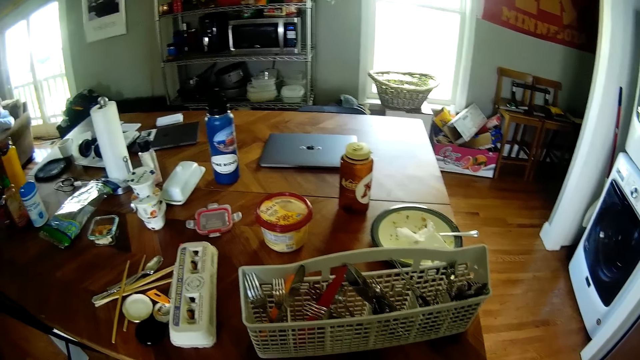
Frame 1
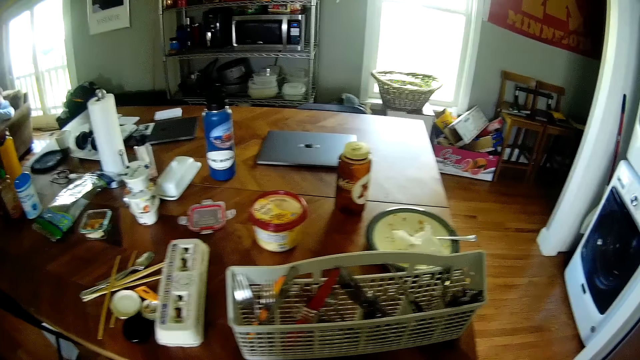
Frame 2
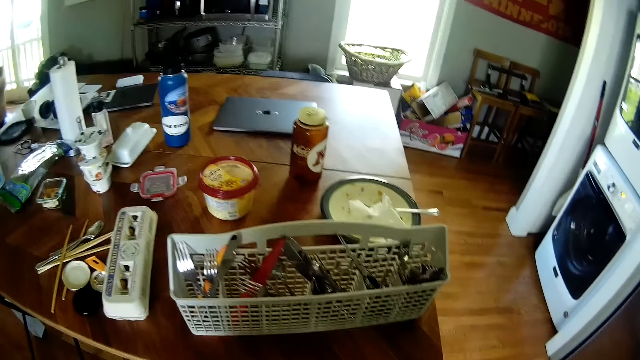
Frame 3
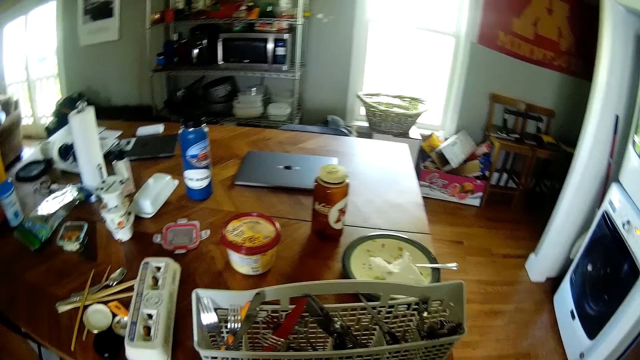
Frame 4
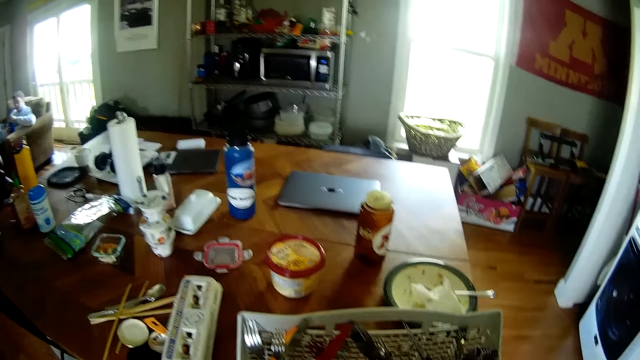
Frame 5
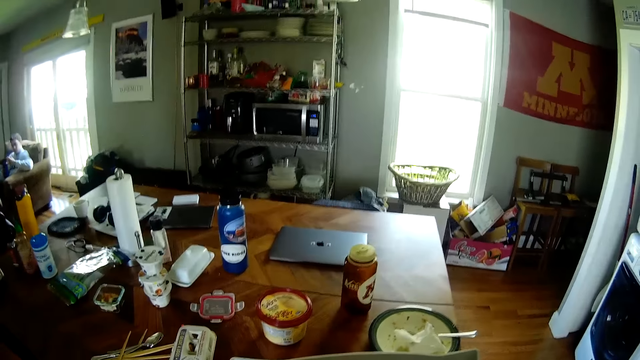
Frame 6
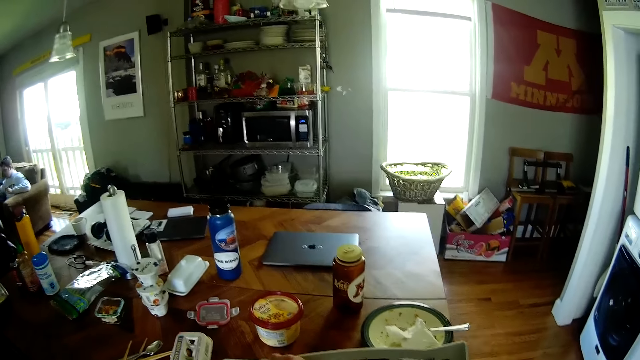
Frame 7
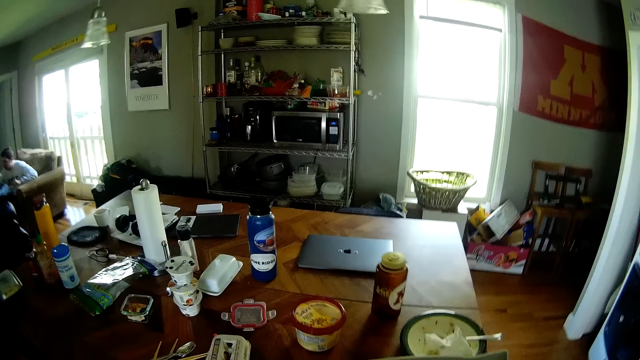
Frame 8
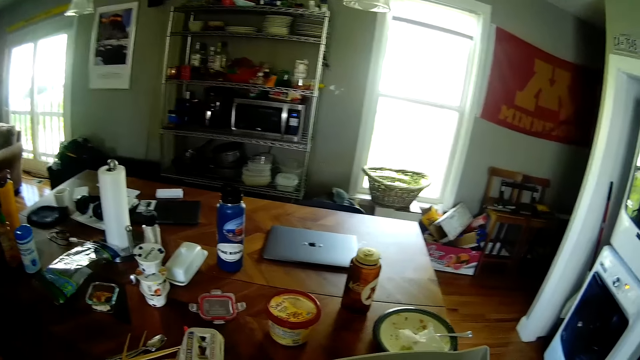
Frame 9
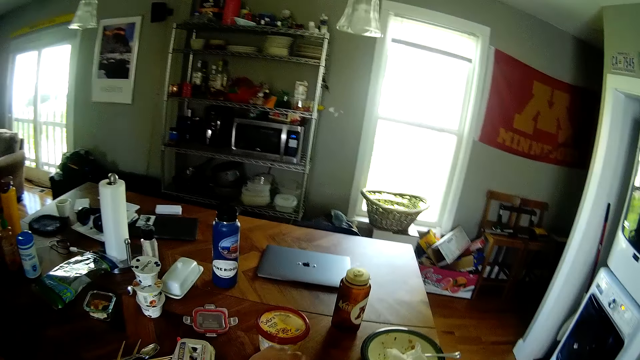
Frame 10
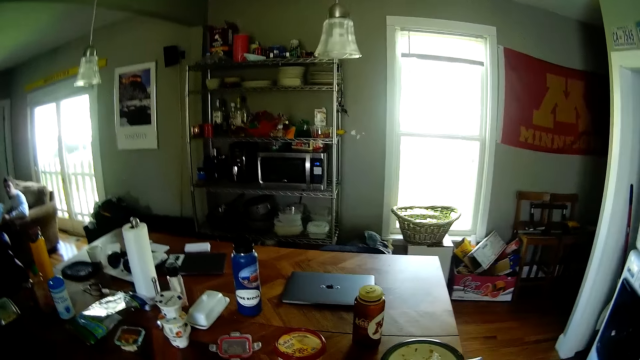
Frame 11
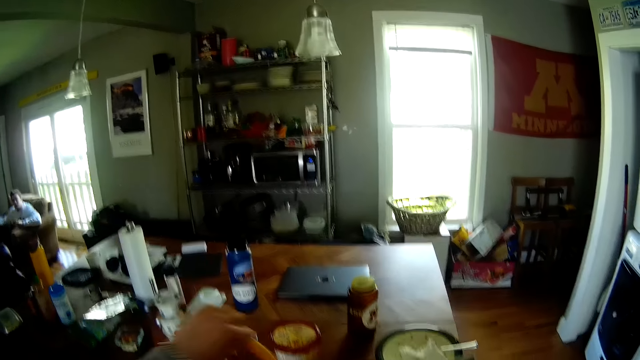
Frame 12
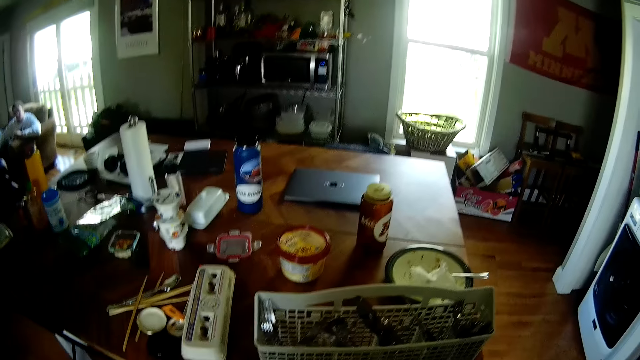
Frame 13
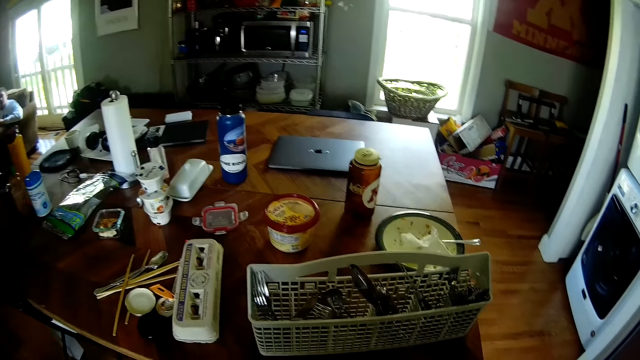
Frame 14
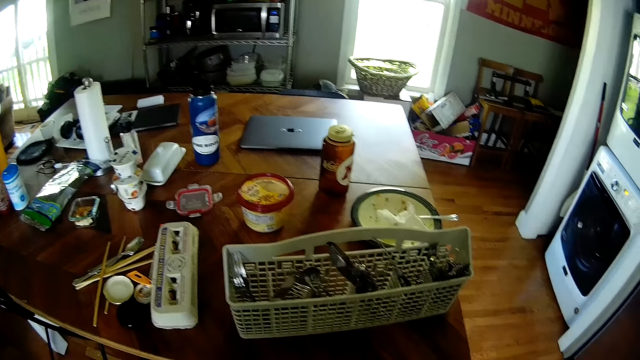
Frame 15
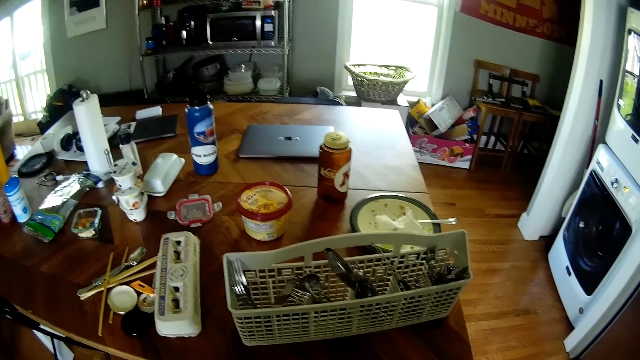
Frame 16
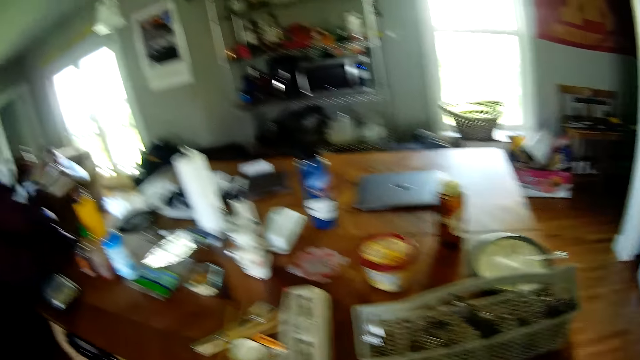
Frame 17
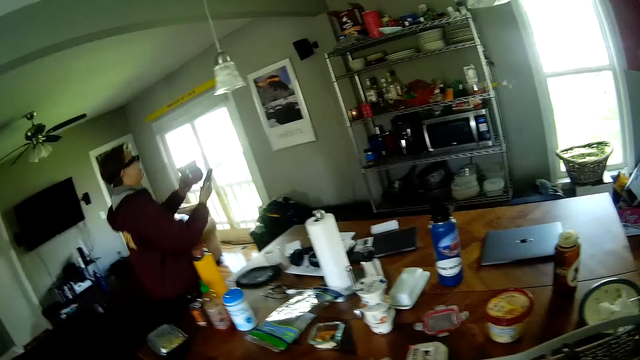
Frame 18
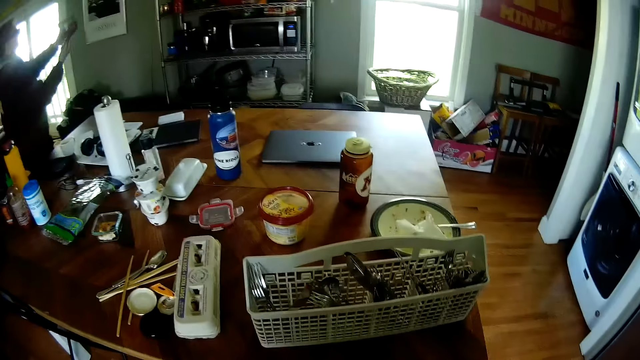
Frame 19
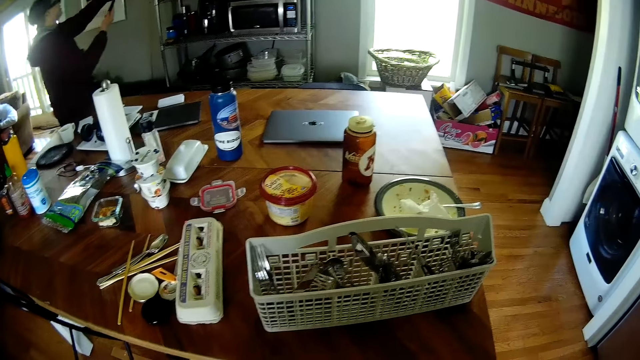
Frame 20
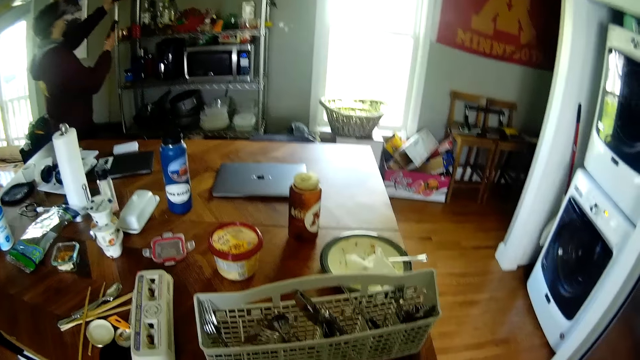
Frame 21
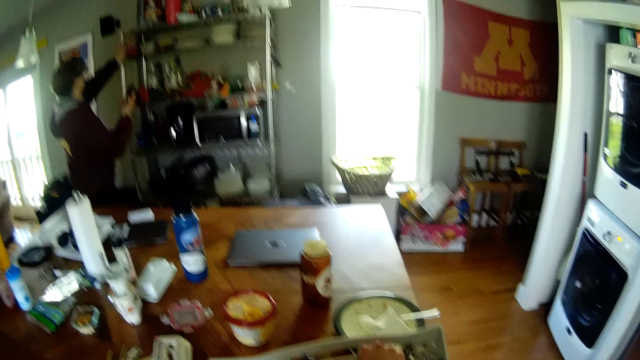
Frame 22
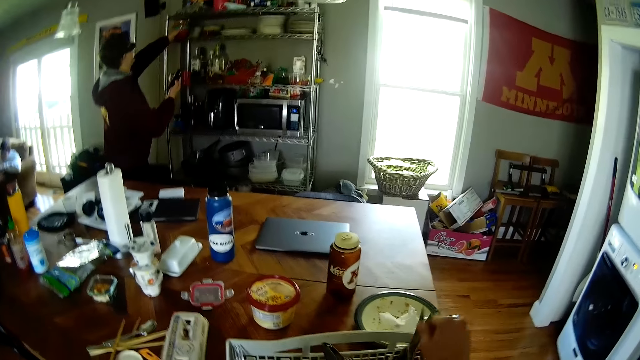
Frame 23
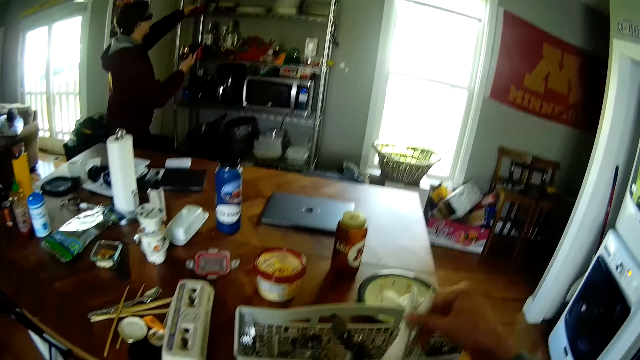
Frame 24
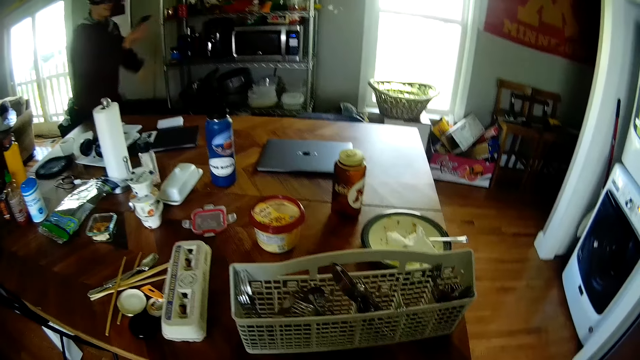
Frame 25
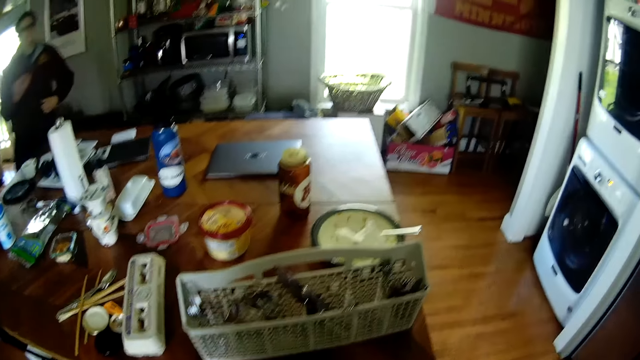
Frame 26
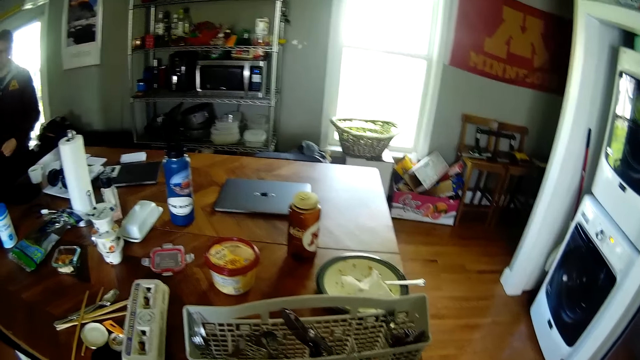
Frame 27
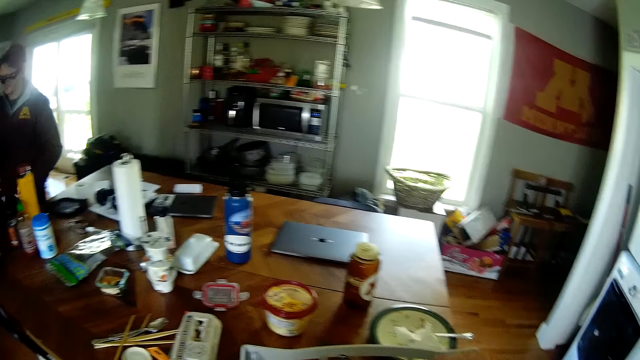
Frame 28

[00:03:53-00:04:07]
The camera wearer picks spoons in a rack. They look around. A man walks in the kitchen. The man puts a plate in his left hand in the shelf. The camera wearer picks two knives from the basket on the dining table. They put the knives in a drawer.

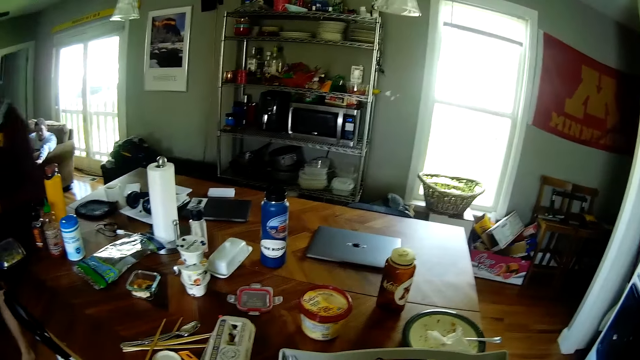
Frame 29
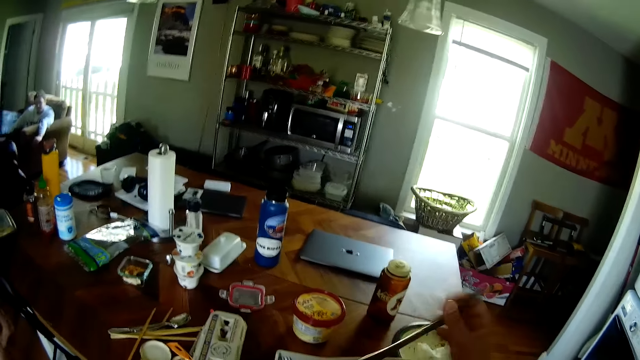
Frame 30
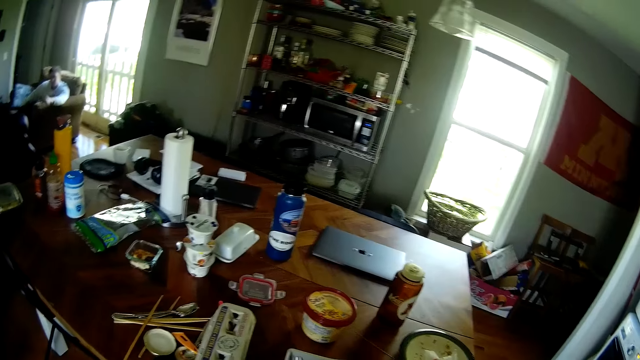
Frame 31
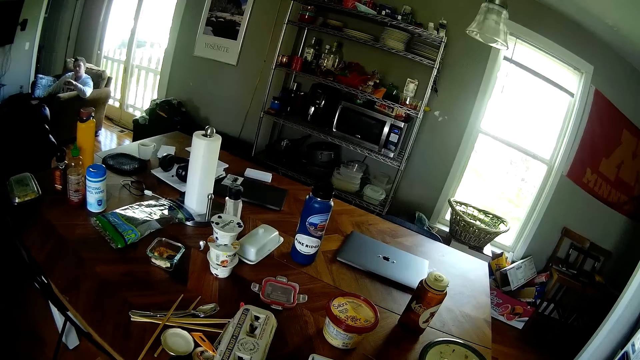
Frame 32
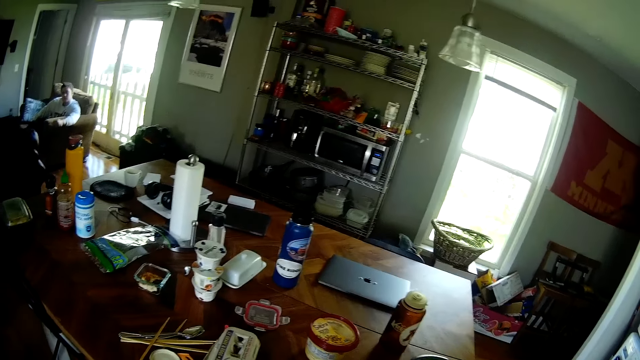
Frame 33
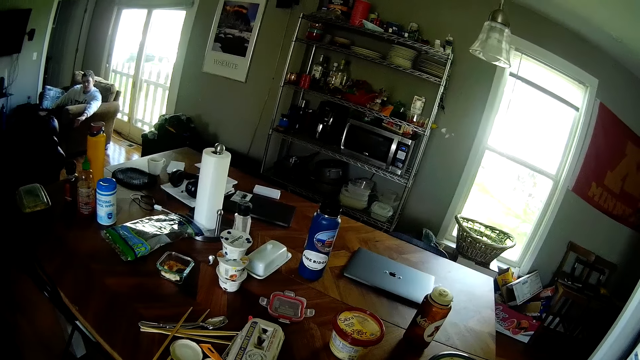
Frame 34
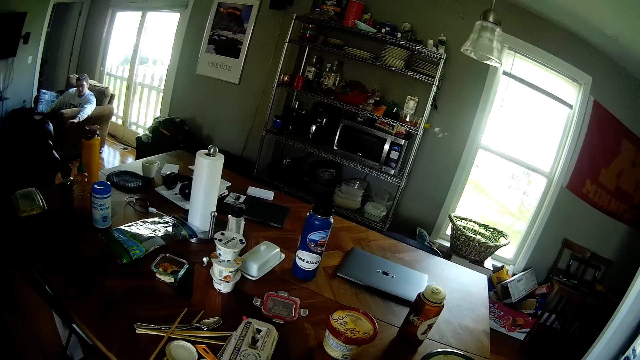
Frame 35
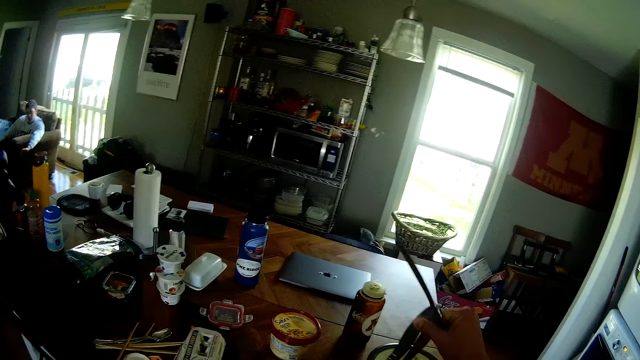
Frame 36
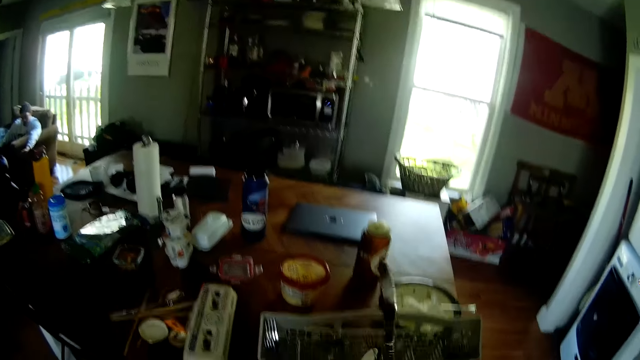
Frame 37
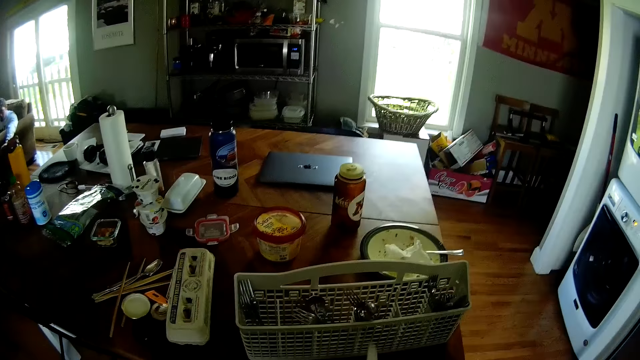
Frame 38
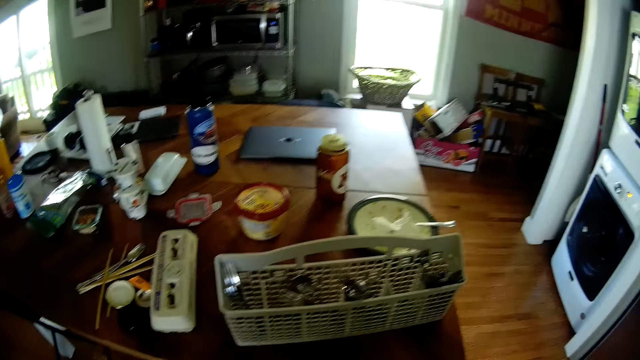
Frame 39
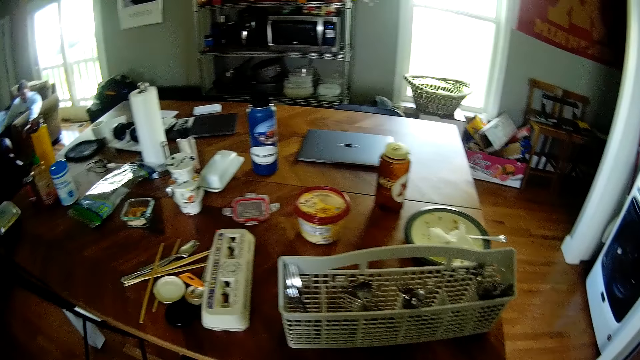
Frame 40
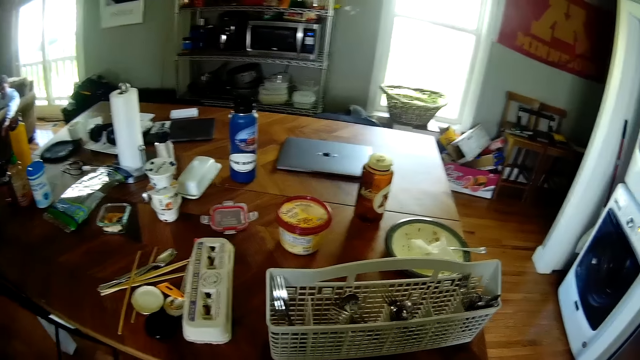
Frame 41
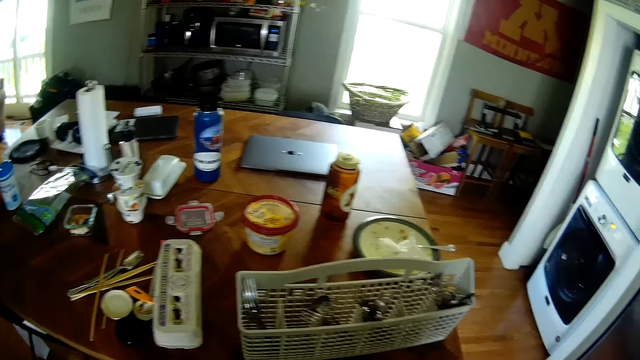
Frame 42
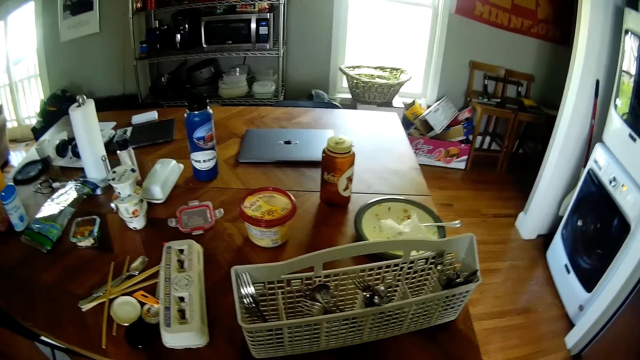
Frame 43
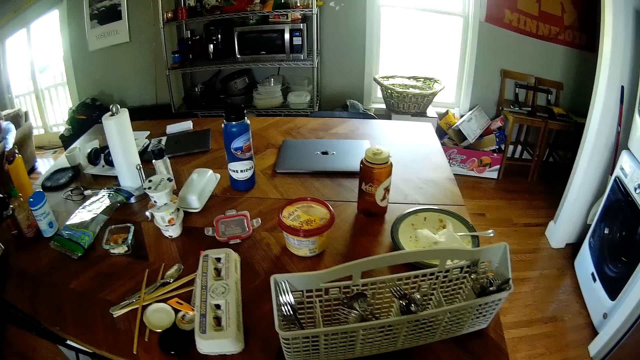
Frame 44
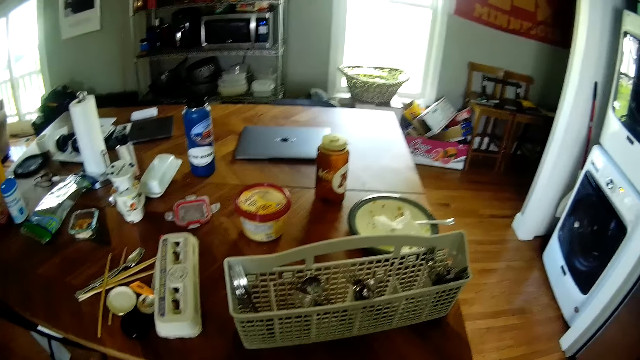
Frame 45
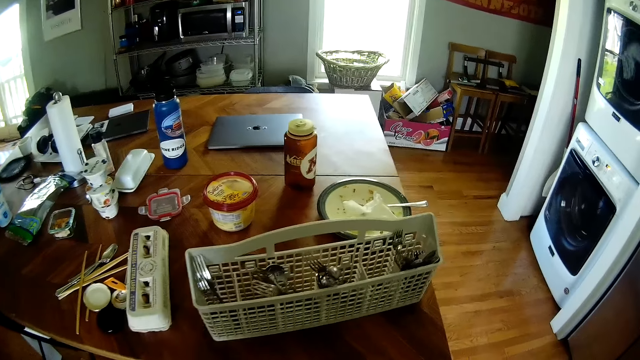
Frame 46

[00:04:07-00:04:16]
The camera wearer picks knives from the basket on the dining table. They put the knives in a drawer.
